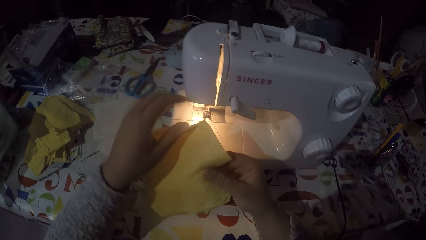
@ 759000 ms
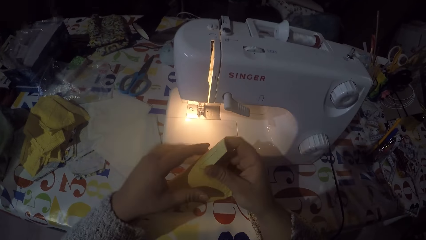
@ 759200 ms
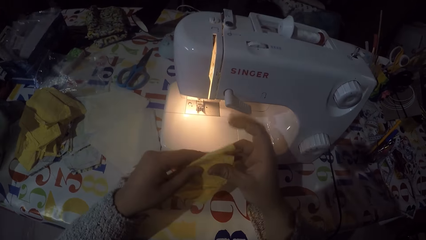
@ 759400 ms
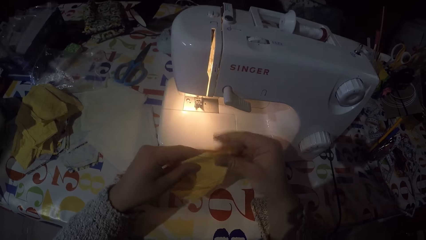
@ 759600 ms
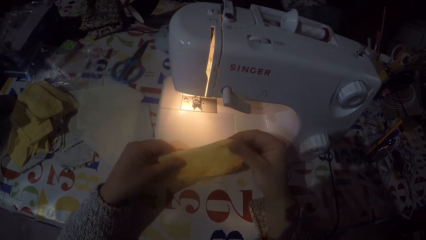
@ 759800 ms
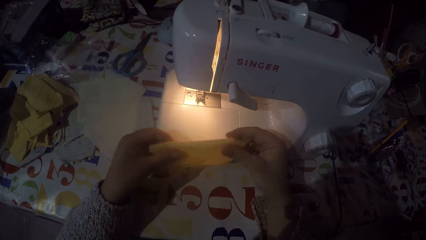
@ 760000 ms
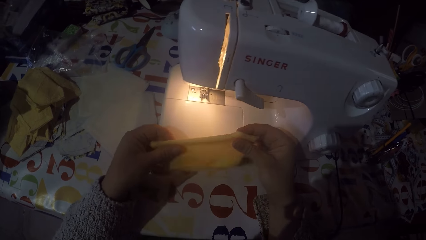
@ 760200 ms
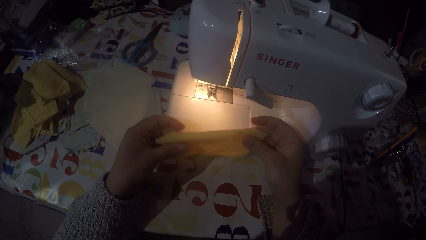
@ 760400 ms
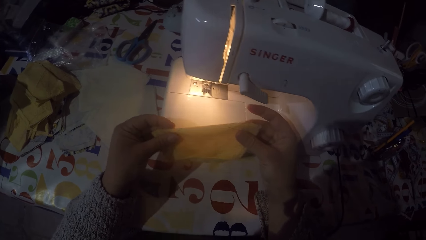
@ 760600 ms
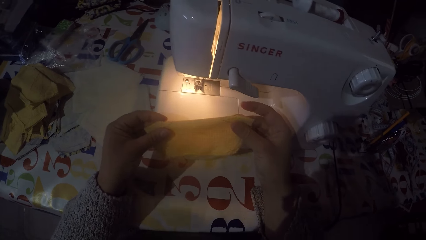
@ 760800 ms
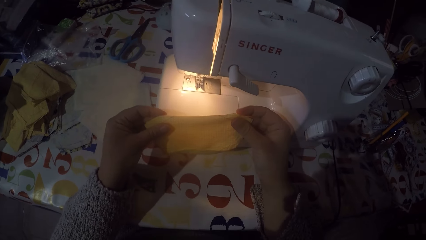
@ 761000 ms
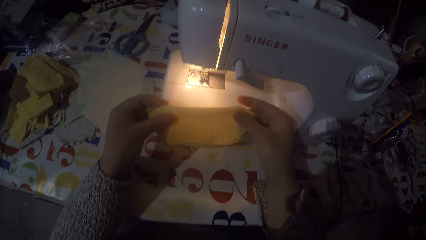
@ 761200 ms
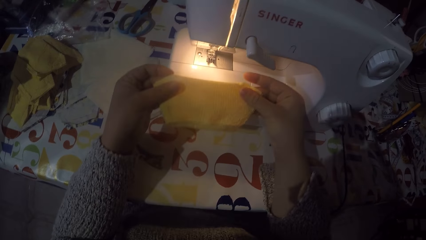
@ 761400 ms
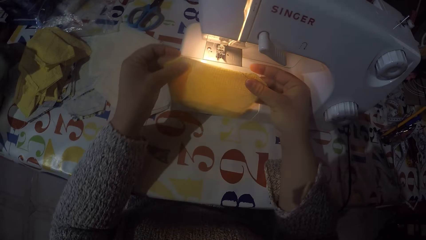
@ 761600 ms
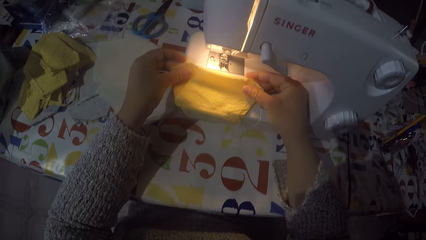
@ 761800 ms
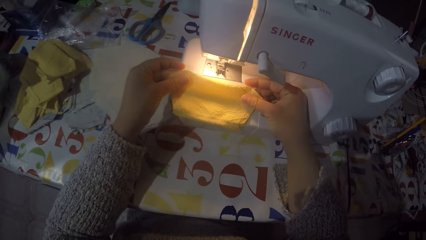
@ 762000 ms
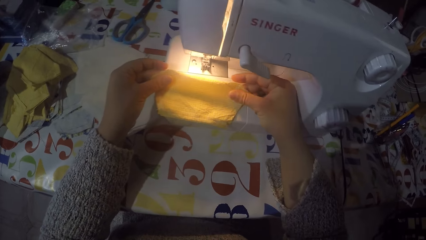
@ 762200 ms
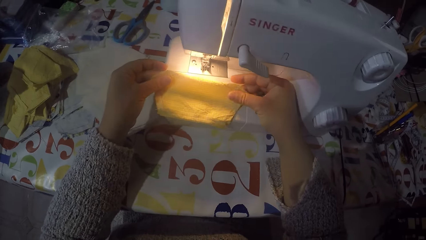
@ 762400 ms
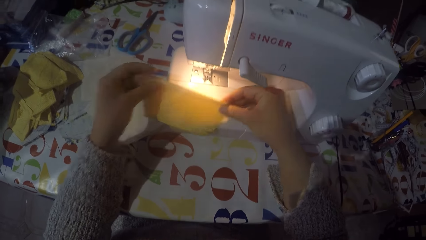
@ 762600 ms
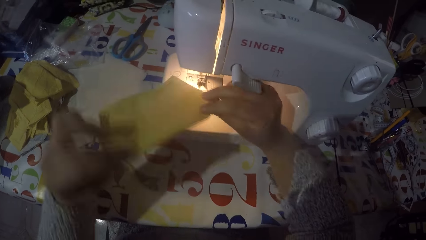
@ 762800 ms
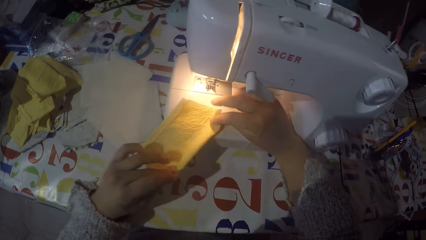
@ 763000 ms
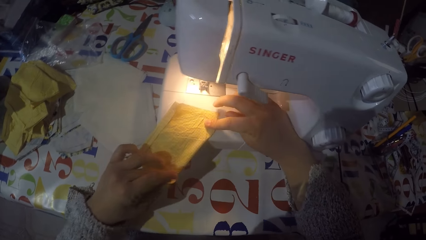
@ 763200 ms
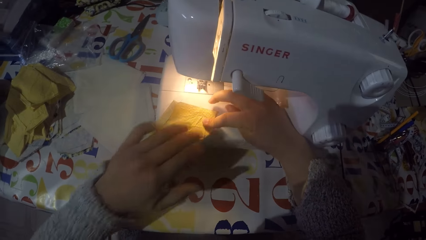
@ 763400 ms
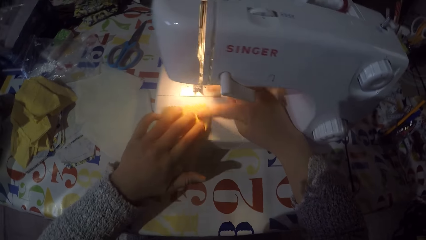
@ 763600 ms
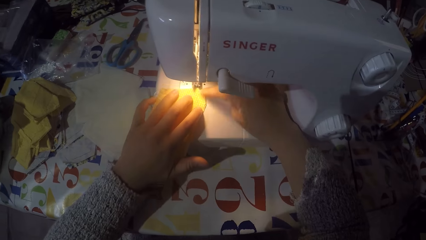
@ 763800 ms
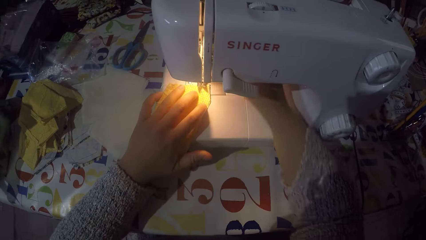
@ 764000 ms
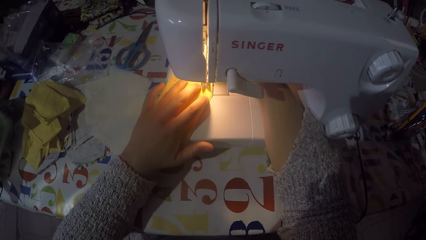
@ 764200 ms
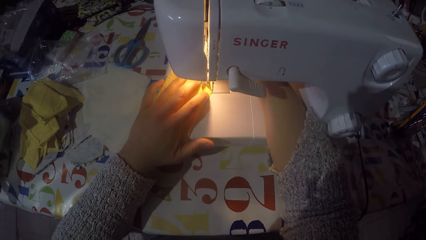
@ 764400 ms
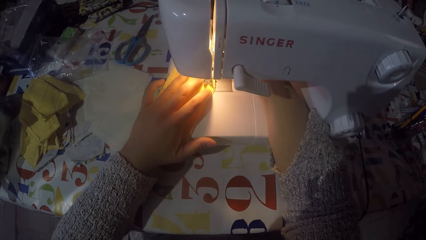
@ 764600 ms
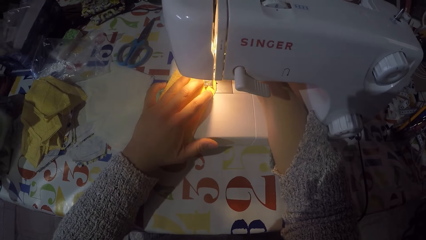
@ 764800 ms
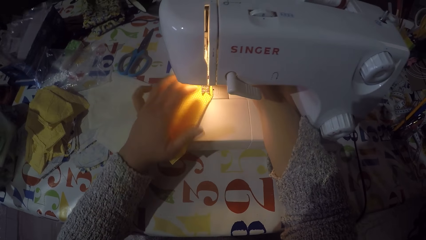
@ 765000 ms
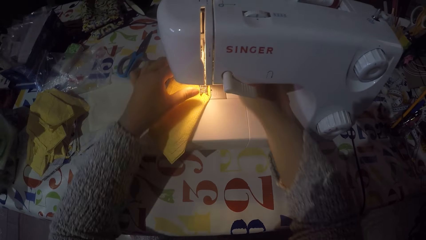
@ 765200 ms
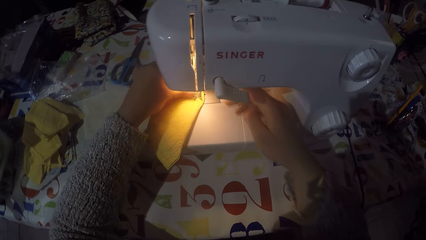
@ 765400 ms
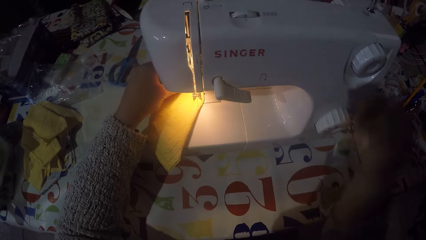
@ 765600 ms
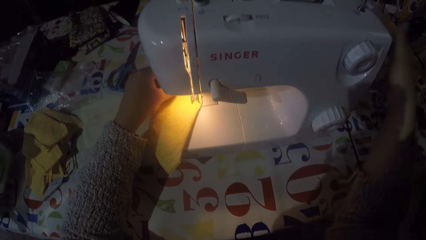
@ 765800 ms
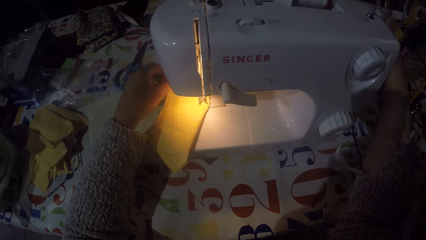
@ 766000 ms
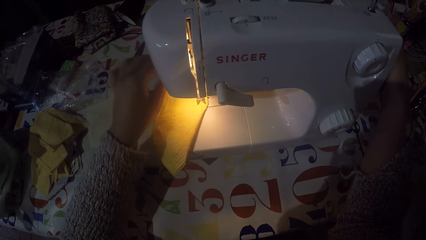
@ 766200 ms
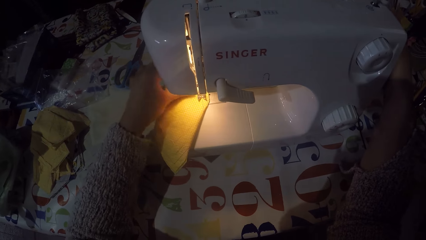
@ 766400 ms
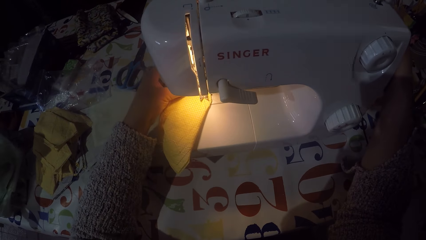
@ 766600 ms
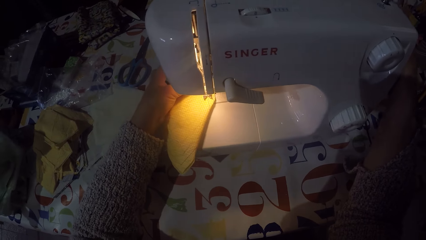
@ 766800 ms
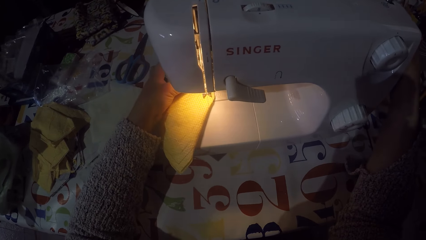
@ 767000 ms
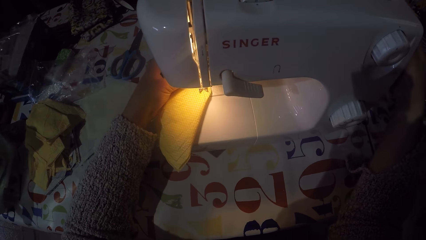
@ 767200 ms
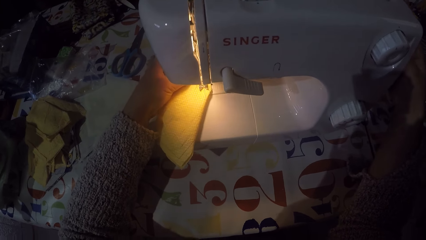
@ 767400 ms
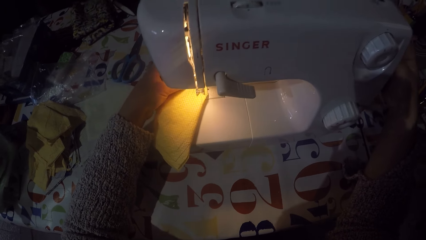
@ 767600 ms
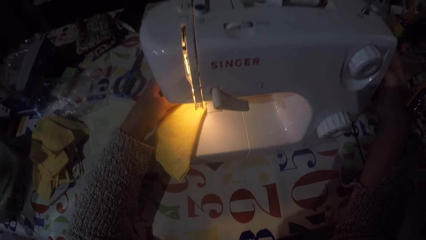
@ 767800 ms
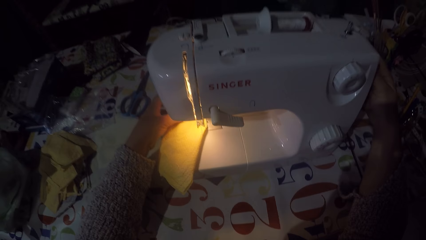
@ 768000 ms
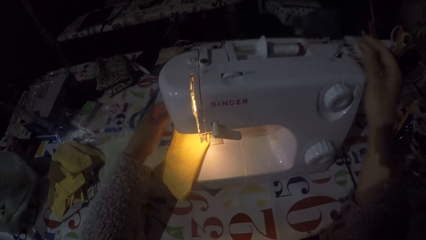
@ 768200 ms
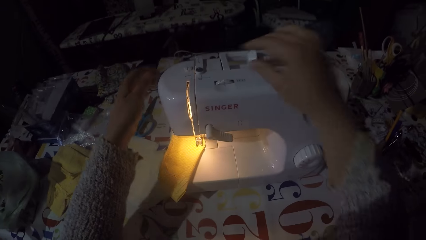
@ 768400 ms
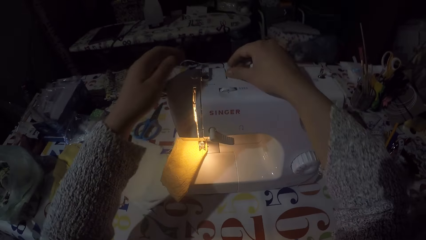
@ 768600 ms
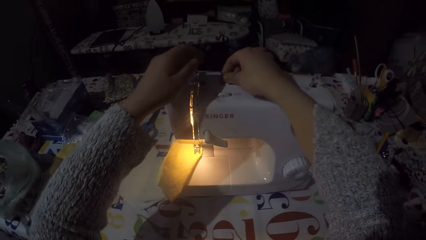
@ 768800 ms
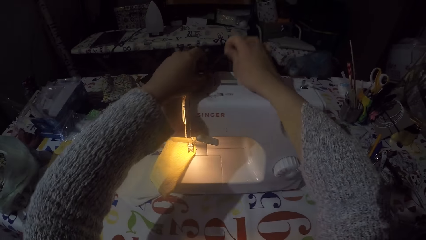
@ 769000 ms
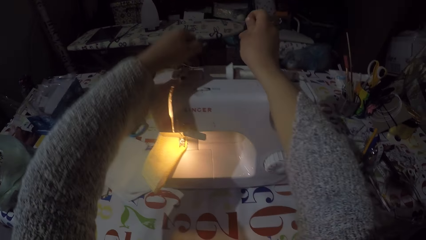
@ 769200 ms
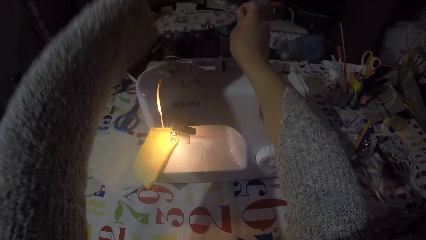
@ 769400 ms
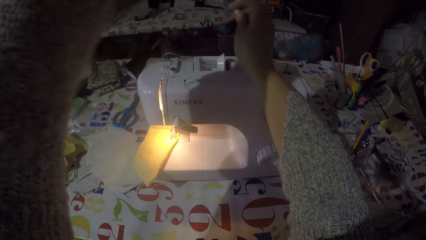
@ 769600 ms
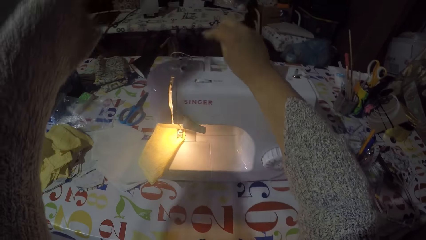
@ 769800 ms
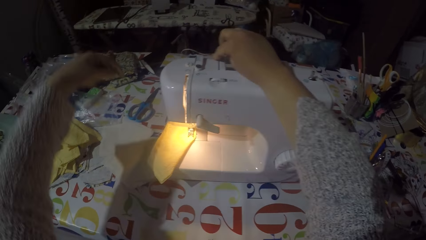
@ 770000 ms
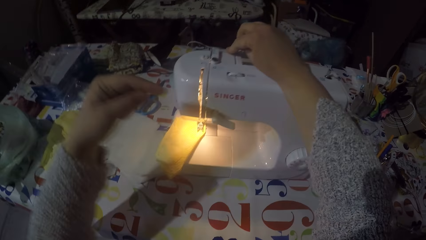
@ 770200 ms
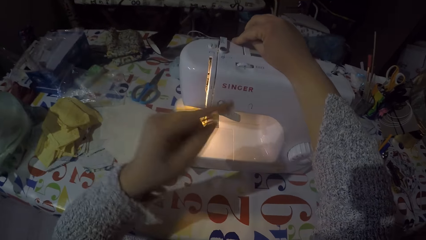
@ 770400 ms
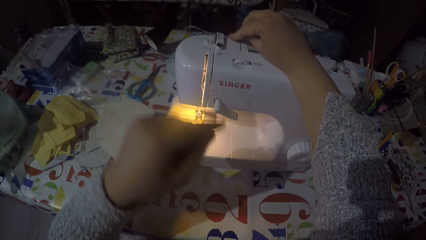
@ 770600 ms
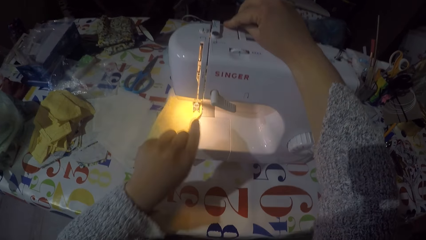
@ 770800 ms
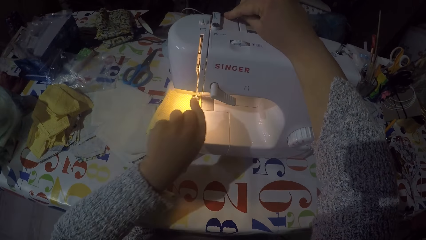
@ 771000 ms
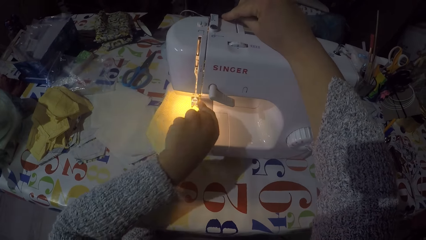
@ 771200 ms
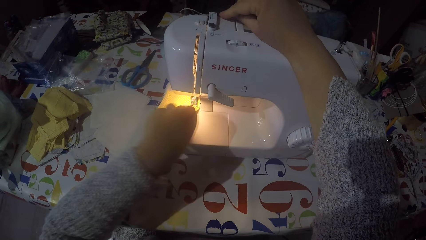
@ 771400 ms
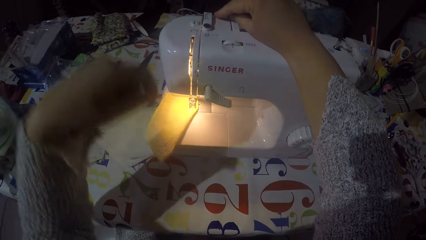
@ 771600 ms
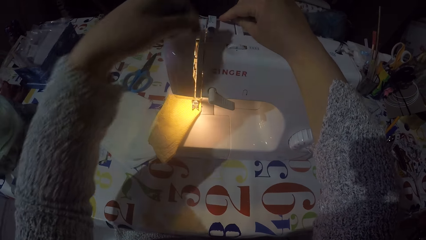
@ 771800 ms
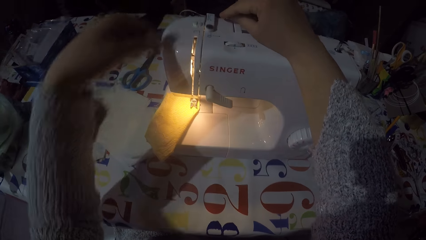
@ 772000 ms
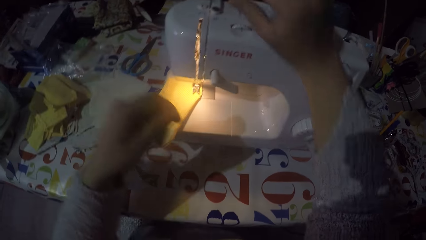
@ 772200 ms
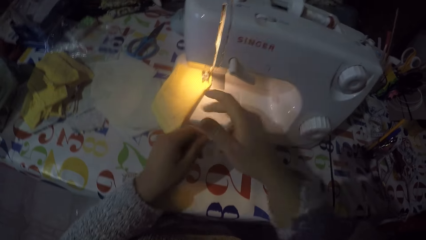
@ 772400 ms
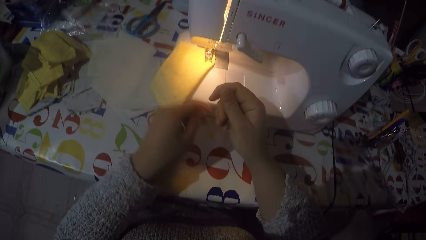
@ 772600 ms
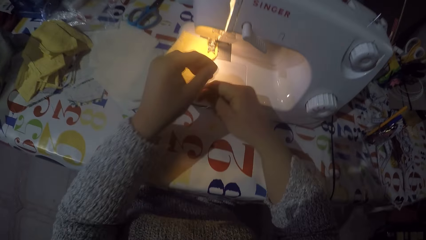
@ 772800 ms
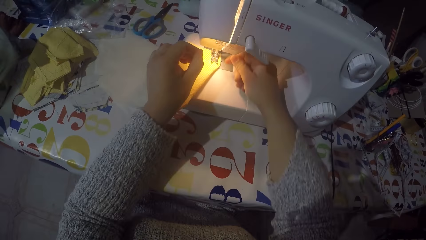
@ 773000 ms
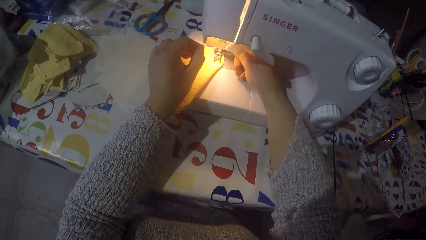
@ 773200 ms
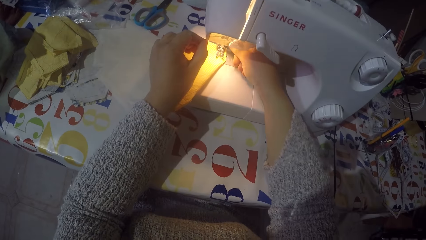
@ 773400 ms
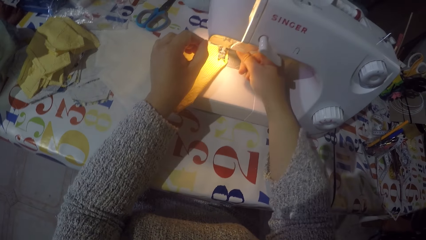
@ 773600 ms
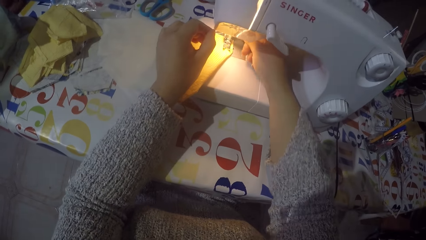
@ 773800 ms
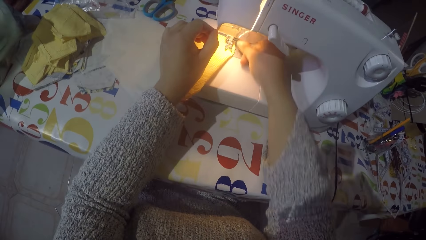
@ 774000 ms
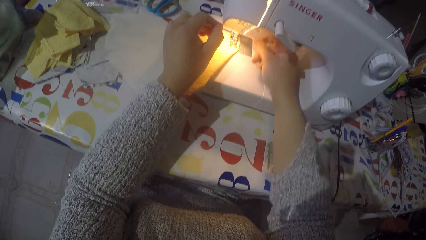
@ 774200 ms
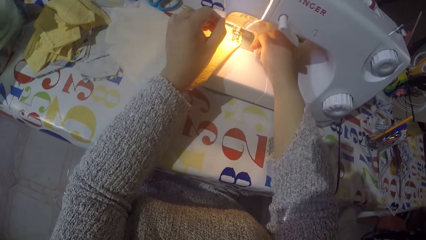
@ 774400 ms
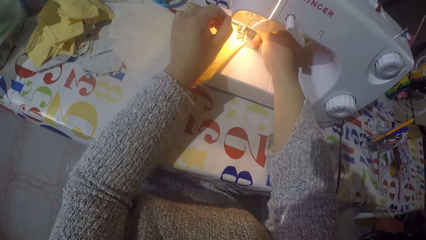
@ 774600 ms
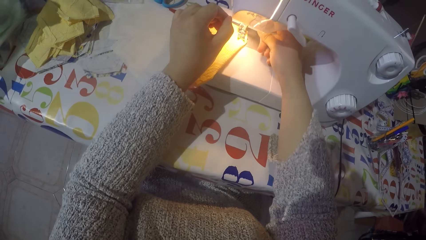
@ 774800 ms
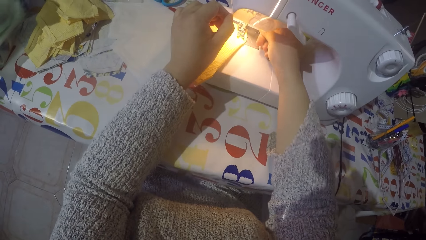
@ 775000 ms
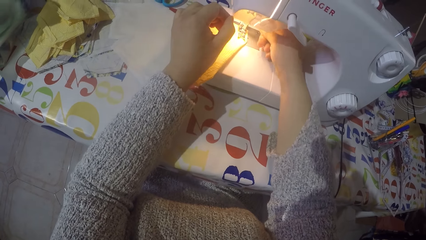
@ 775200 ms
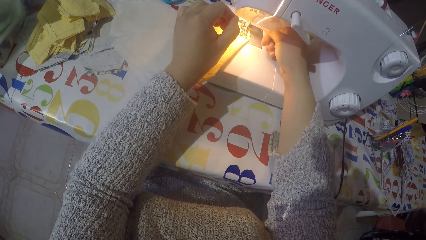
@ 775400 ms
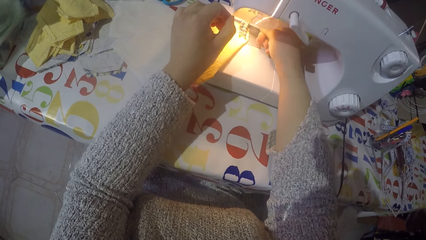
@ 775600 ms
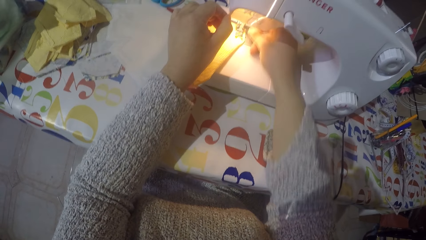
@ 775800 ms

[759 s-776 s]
The camera wearer folds a piece of cloth. They put the piece of cloth on the sewing machine. They turn the piece of cloth. They touch the hand wheel. They fix the sewing thread on the sewing machine. They pull the thread from the winder disc. They place the thread on the thread guide.
